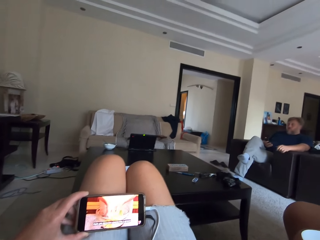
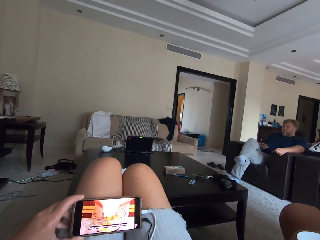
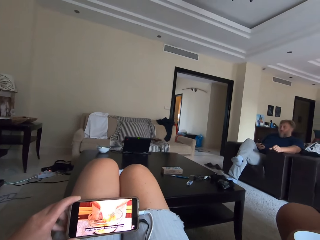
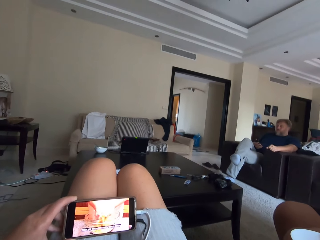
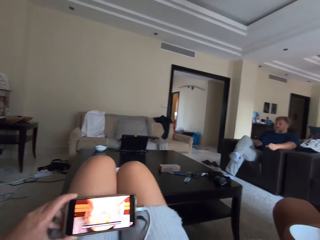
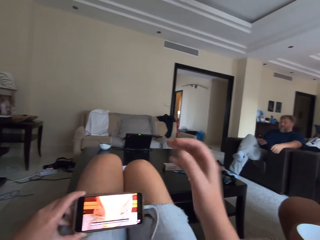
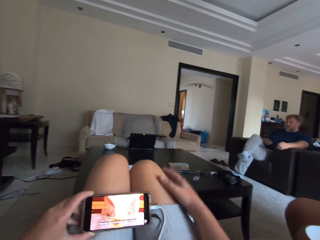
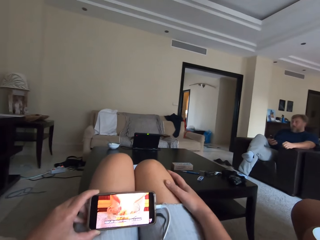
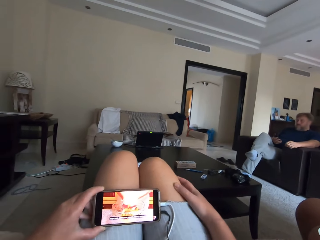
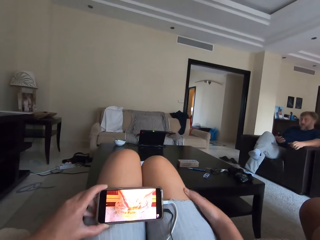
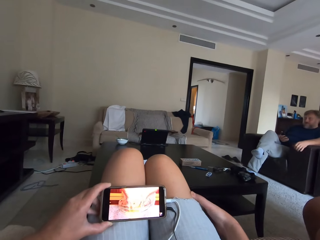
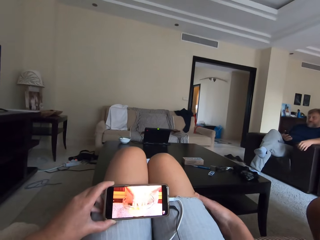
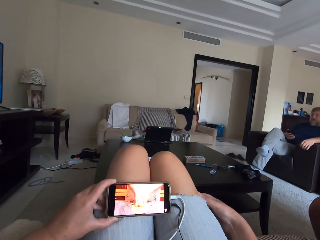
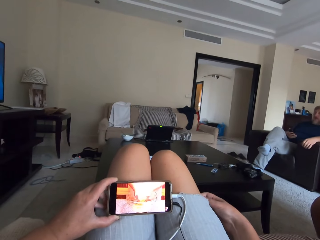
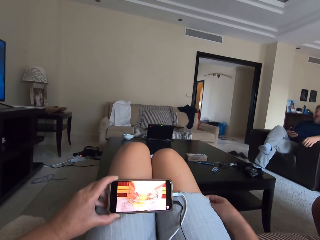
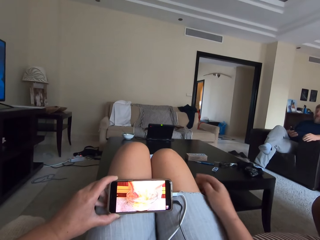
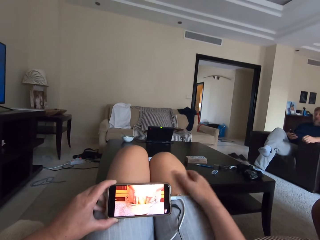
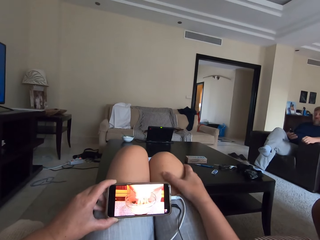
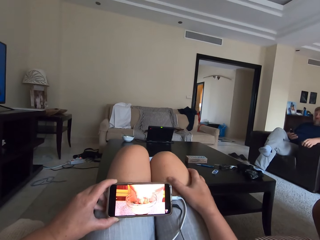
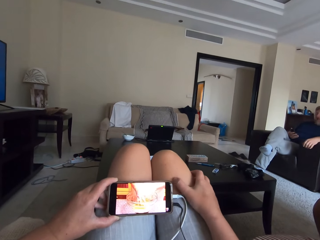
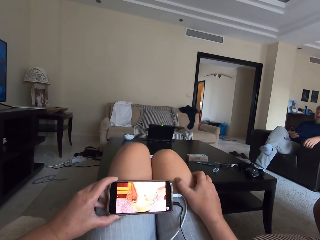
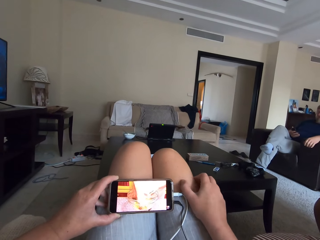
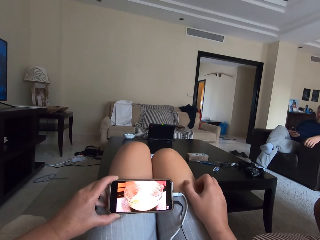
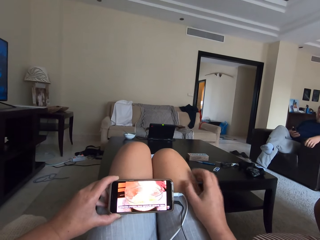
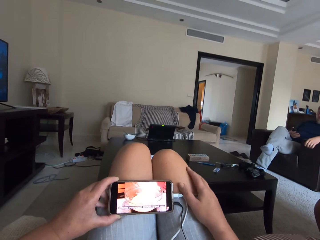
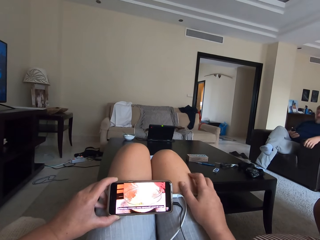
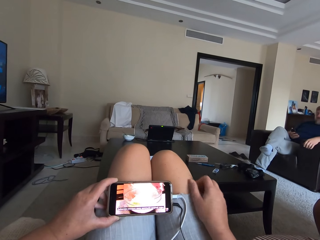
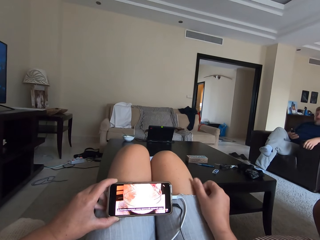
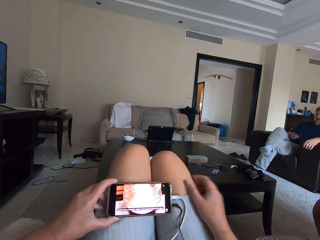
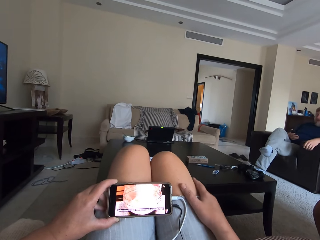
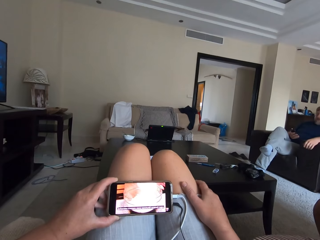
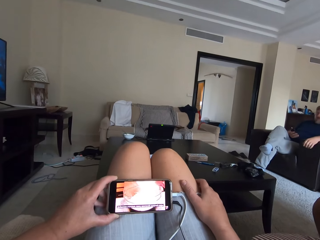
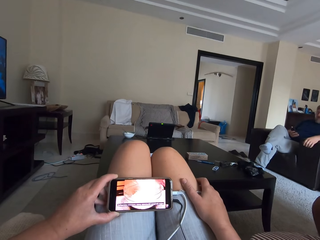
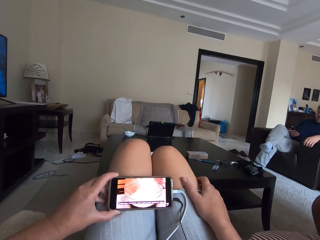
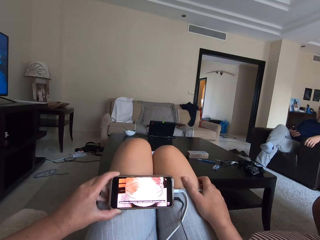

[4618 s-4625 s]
The camera wearer touches the thigh.

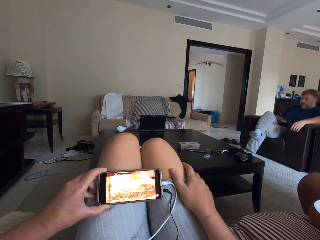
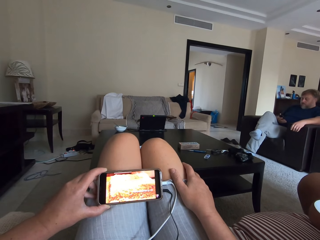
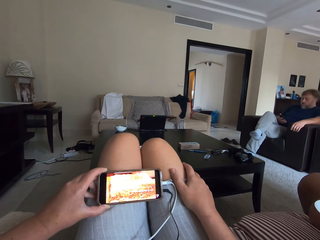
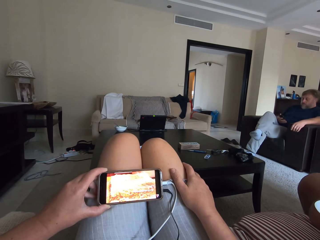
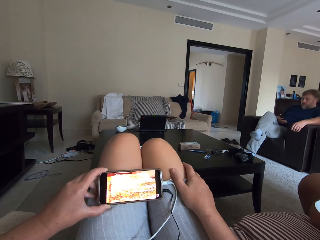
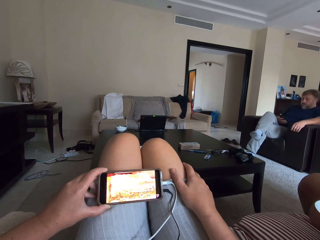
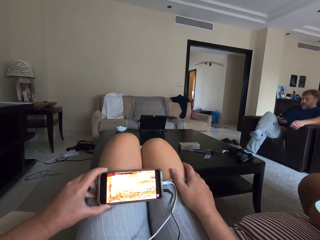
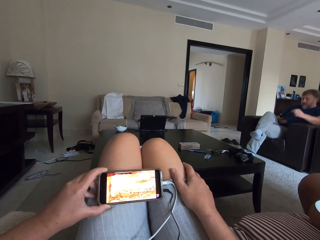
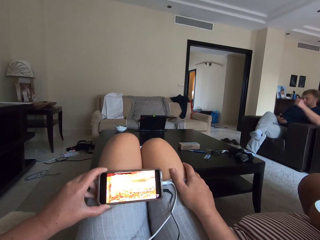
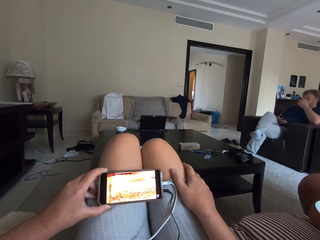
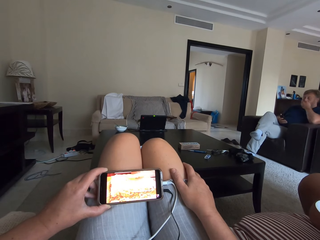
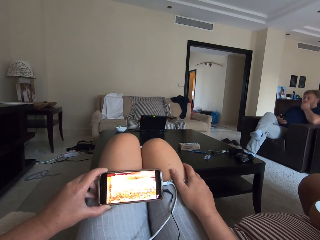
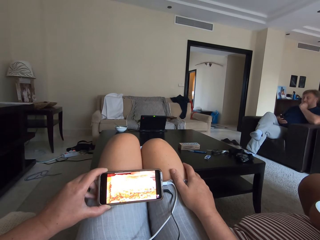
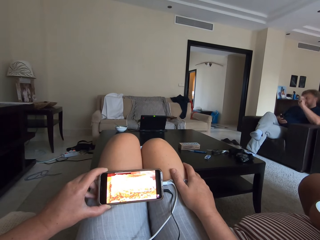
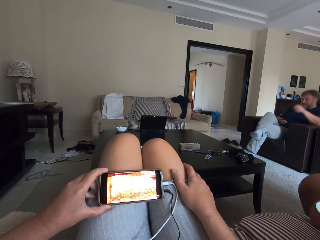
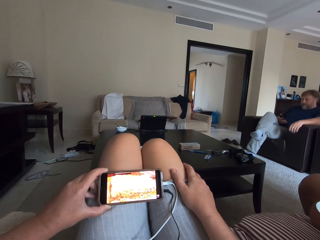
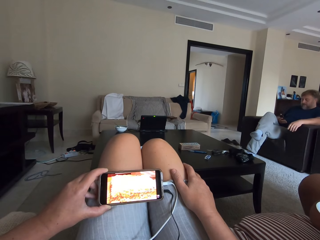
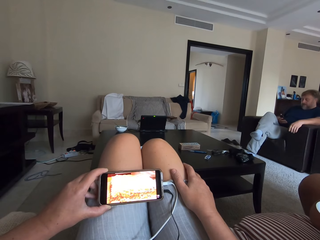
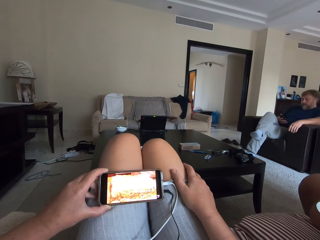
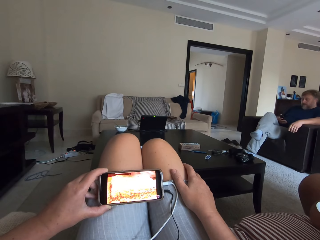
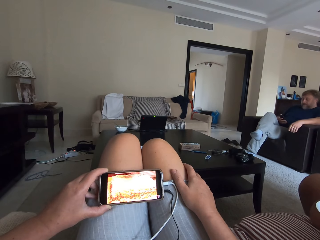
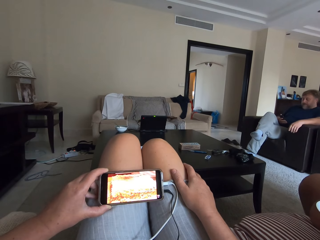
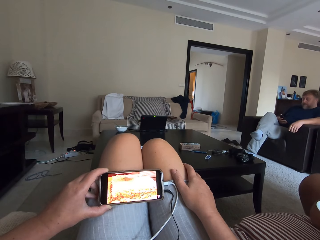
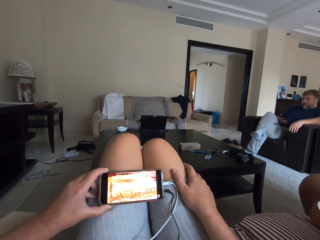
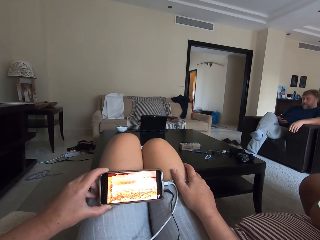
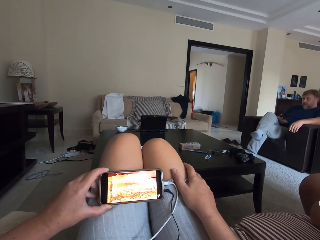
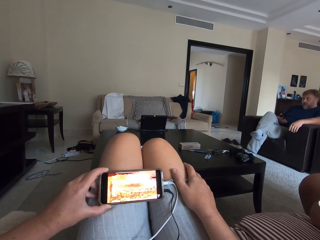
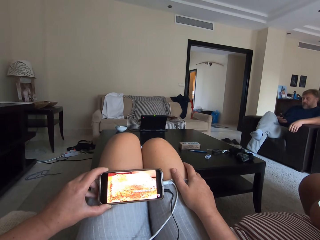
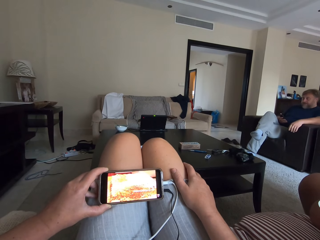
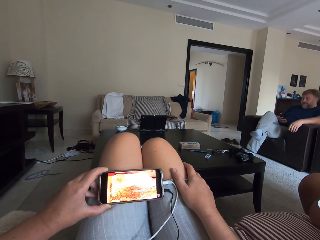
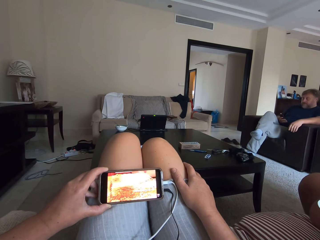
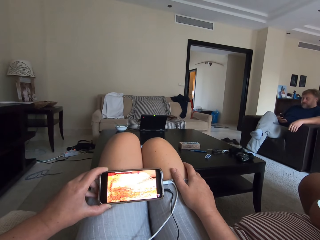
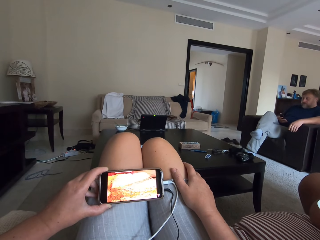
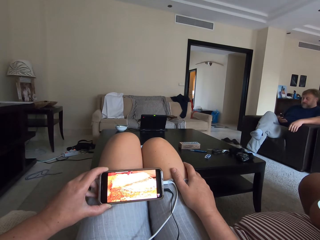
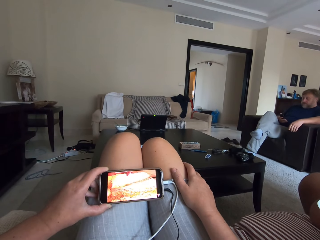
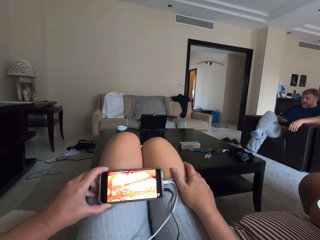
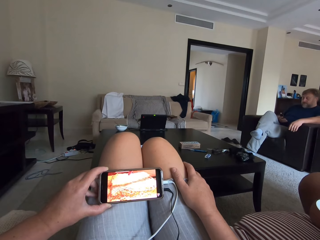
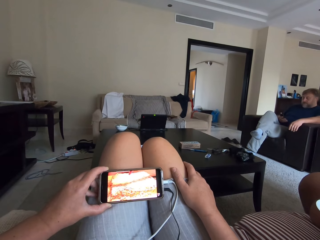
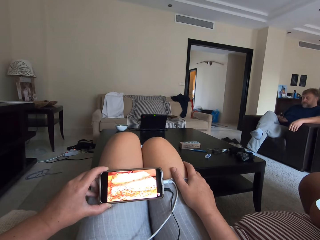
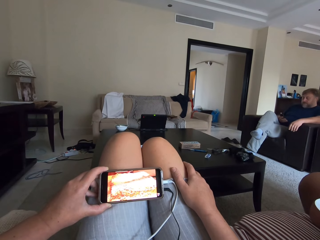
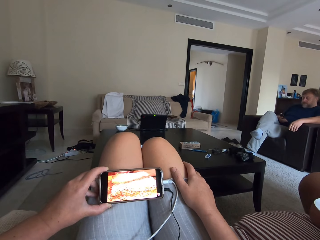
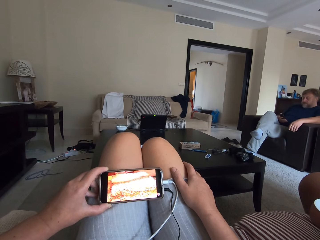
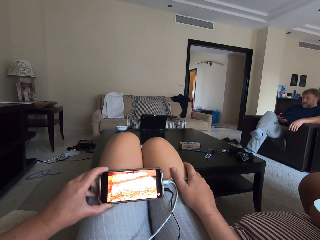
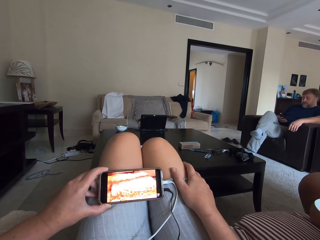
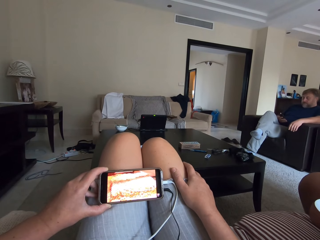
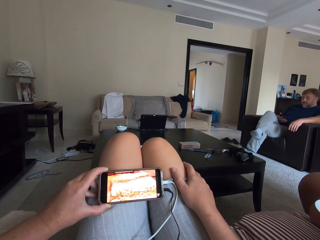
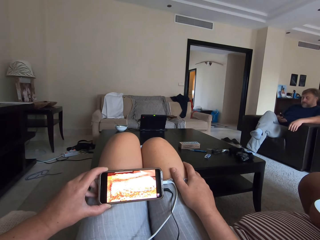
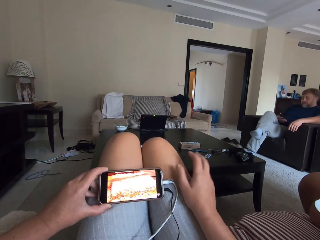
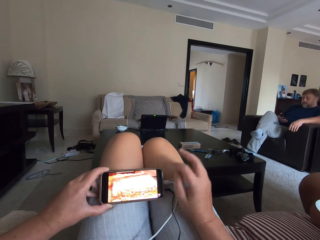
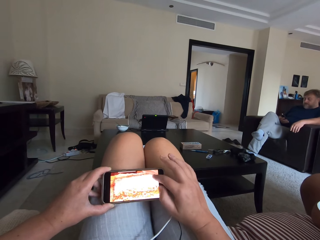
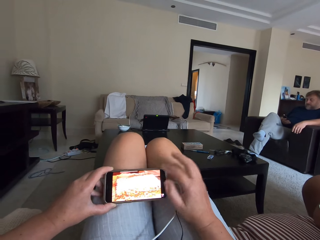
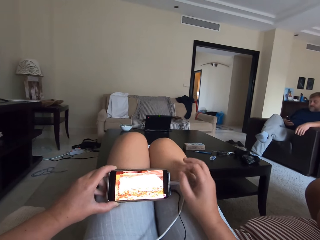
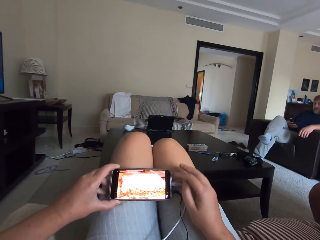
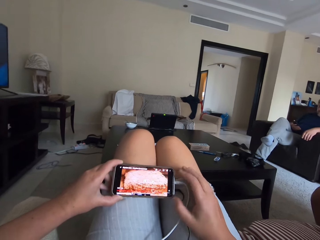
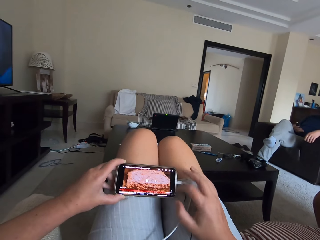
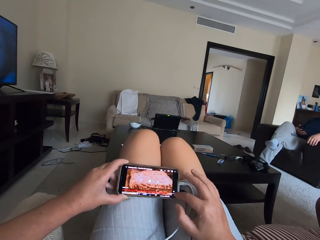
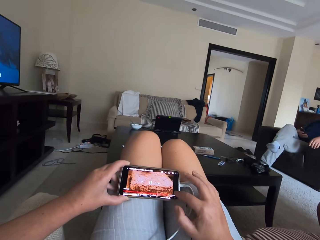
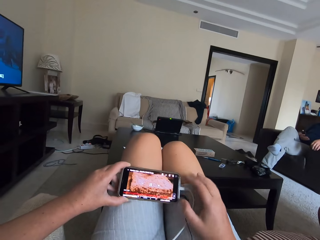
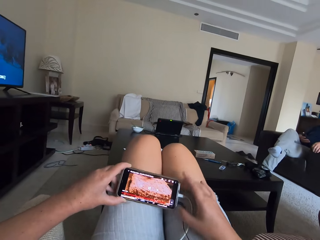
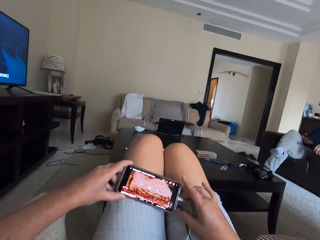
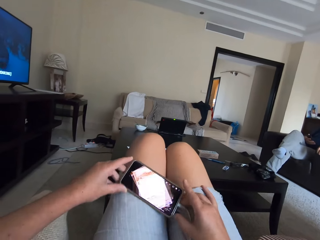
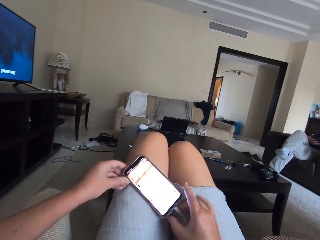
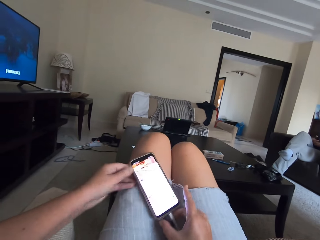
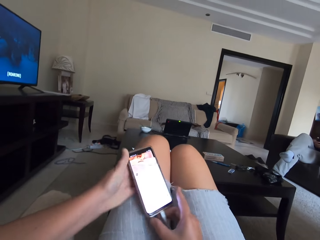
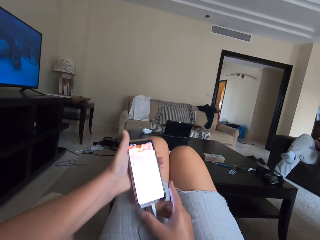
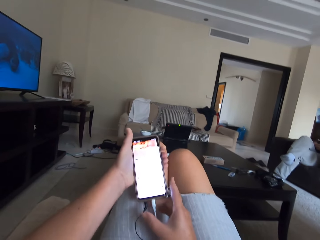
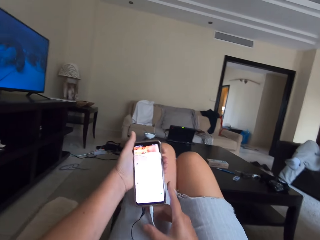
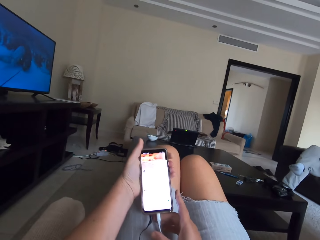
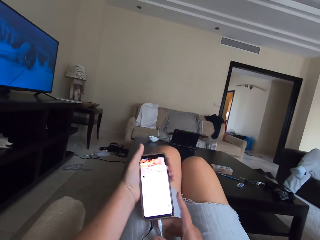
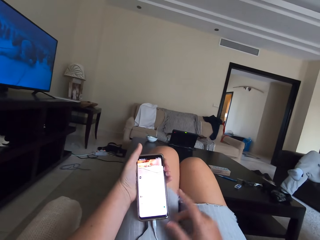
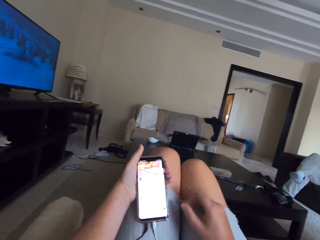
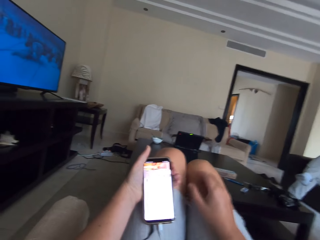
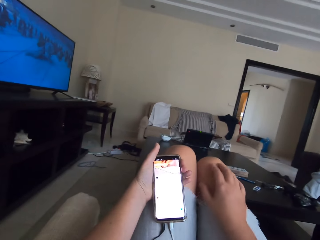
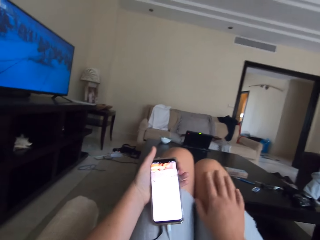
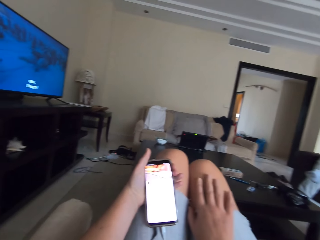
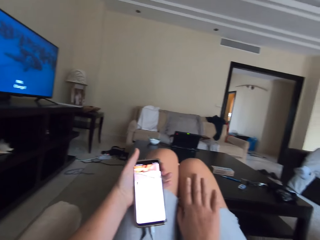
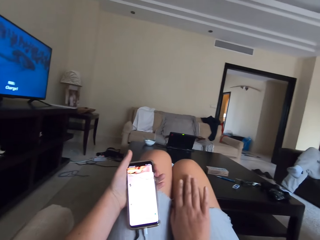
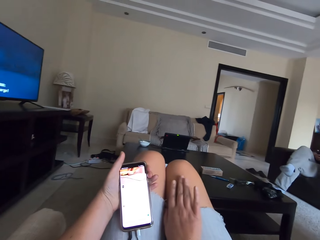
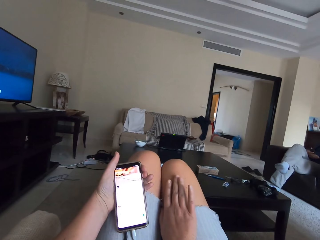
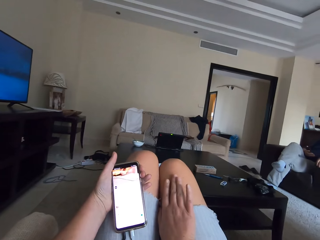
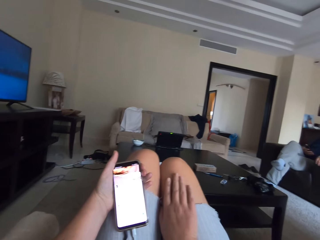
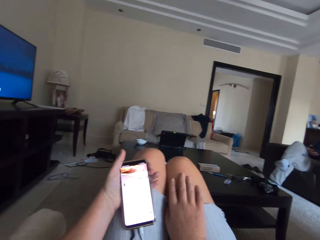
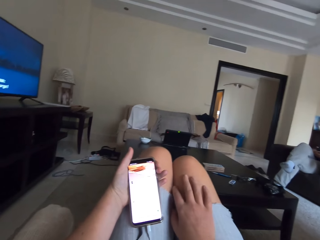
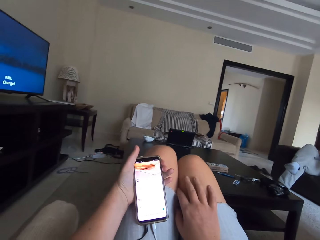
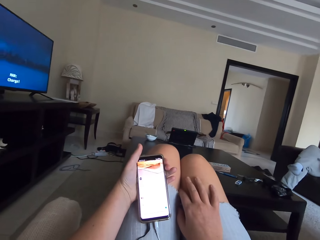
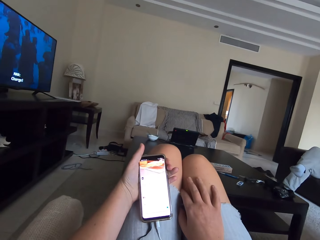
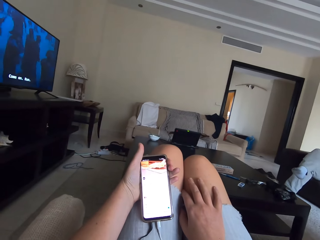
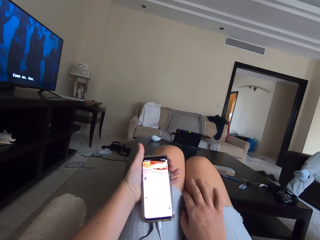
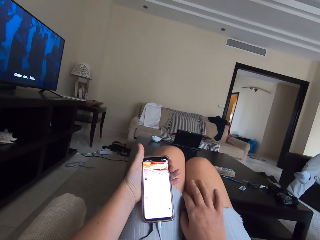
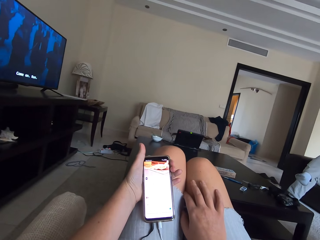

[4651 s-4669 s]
A person touches the face. The camera wearer clicks on a phone. They turn the phone.
